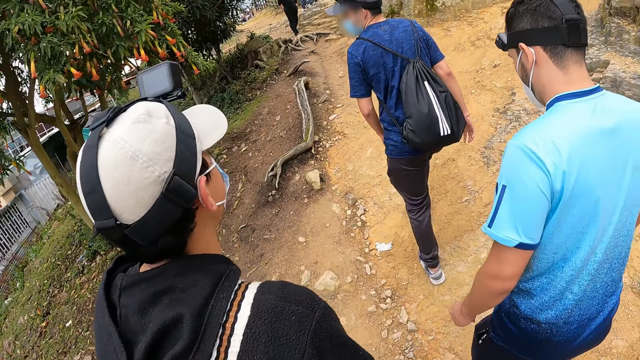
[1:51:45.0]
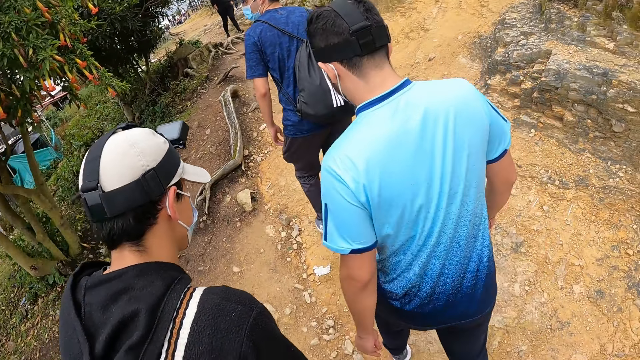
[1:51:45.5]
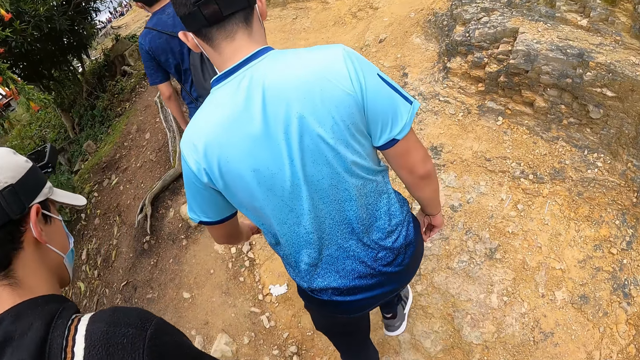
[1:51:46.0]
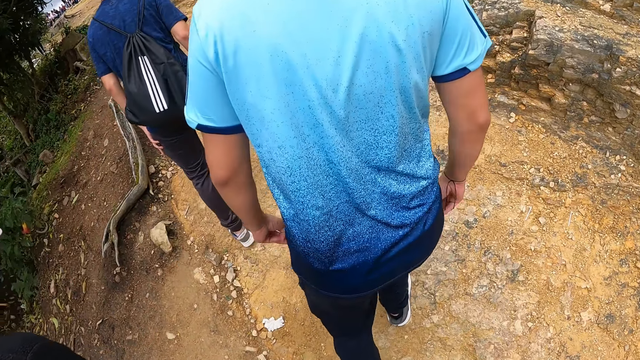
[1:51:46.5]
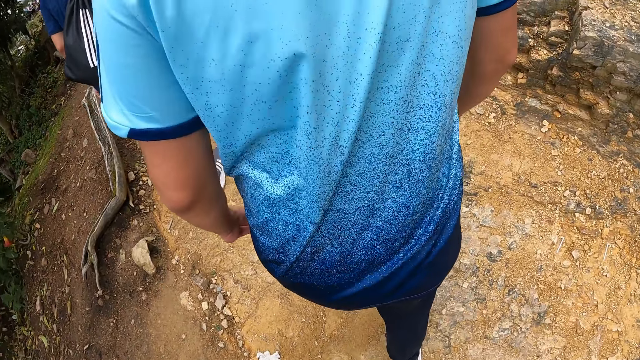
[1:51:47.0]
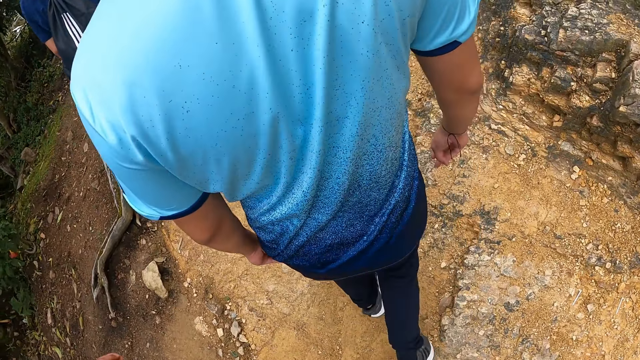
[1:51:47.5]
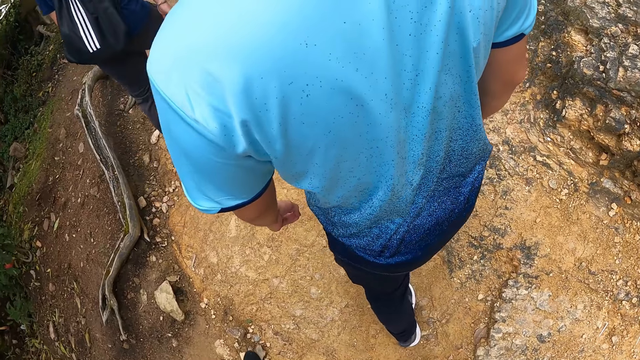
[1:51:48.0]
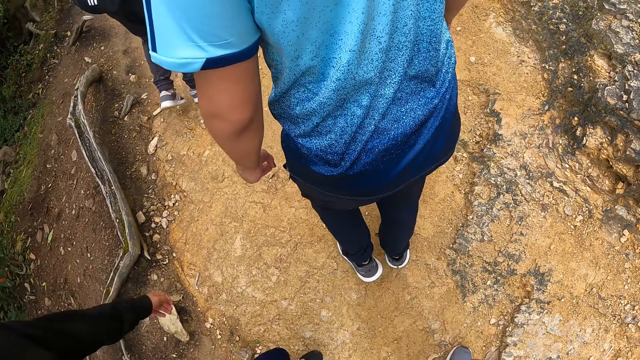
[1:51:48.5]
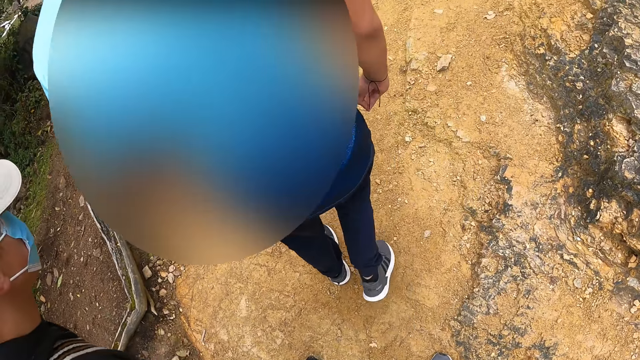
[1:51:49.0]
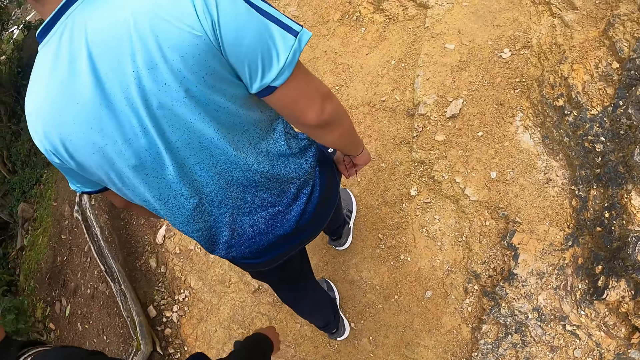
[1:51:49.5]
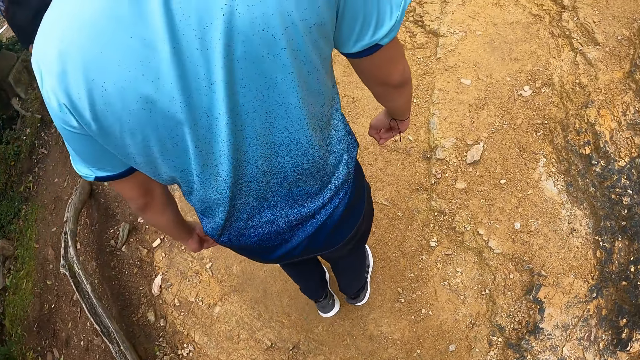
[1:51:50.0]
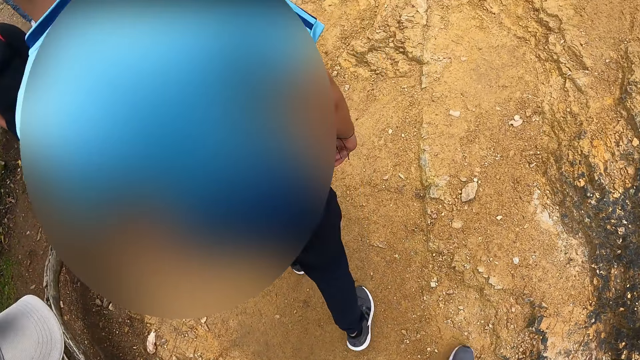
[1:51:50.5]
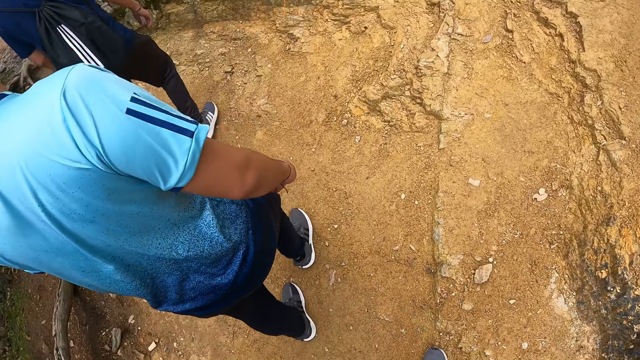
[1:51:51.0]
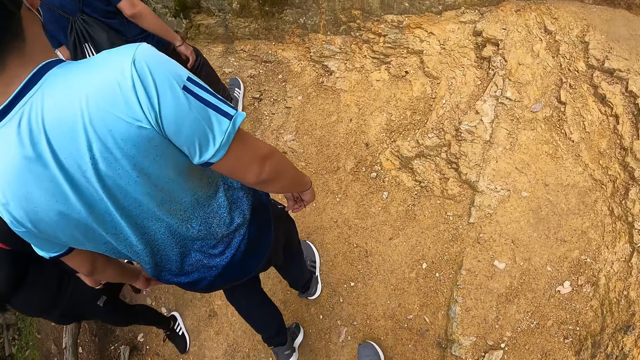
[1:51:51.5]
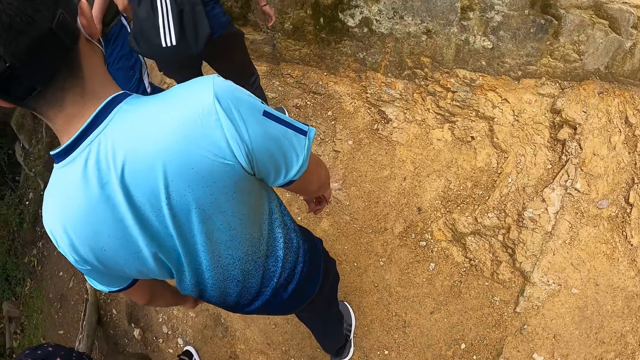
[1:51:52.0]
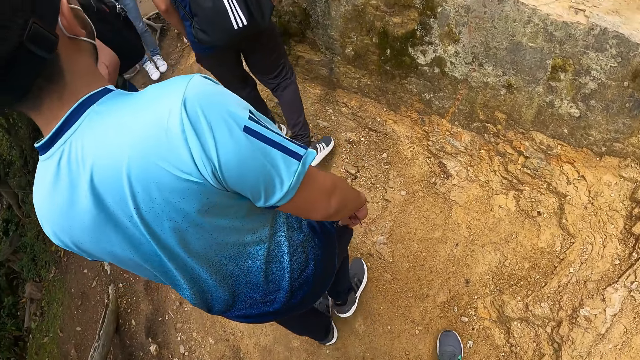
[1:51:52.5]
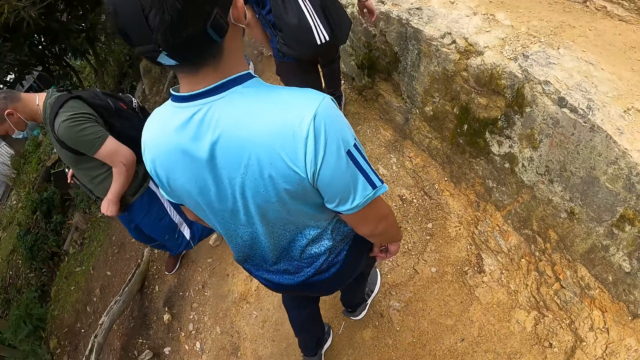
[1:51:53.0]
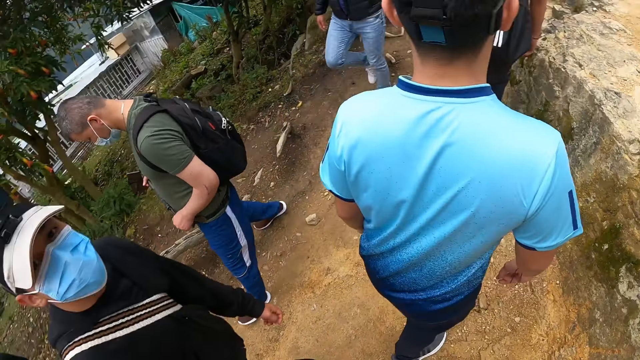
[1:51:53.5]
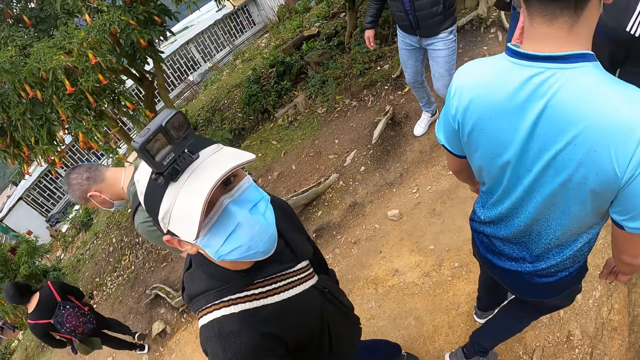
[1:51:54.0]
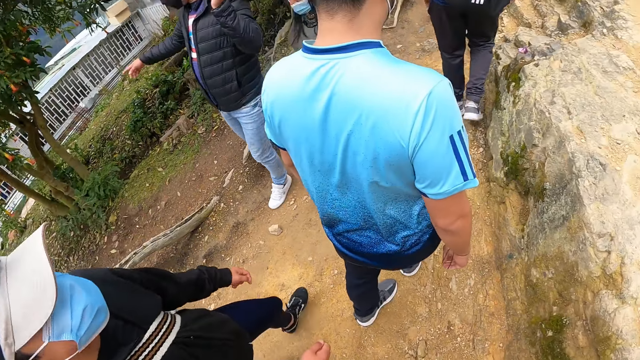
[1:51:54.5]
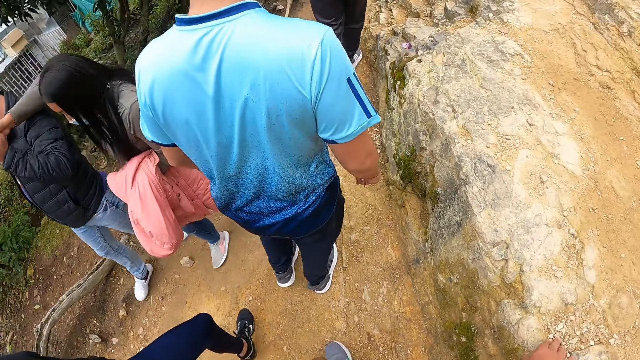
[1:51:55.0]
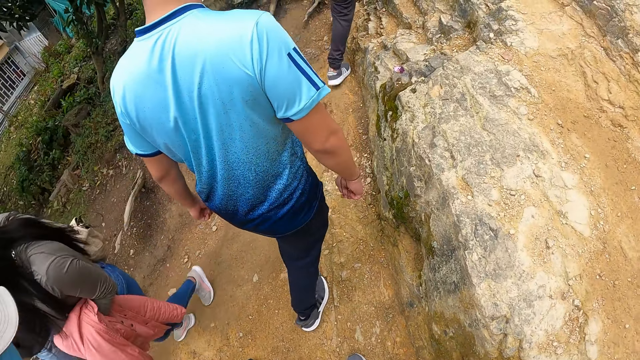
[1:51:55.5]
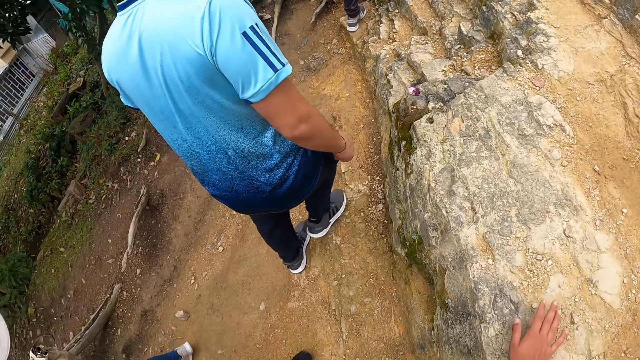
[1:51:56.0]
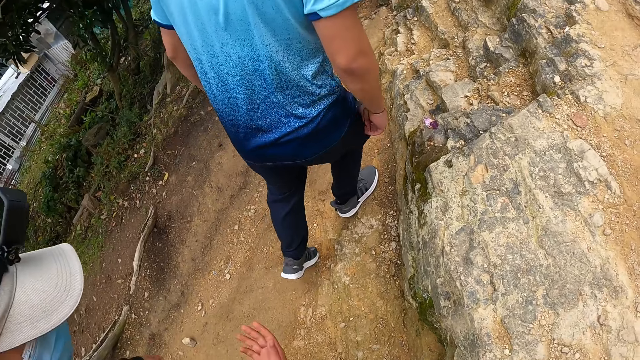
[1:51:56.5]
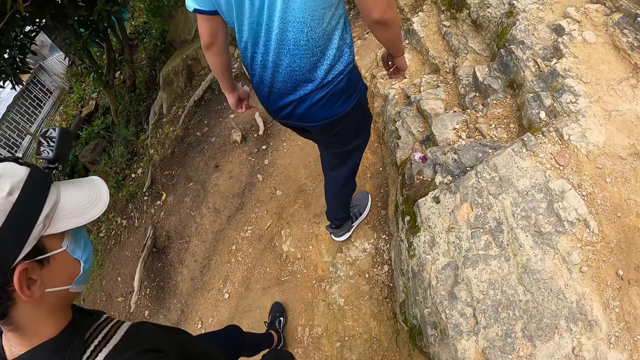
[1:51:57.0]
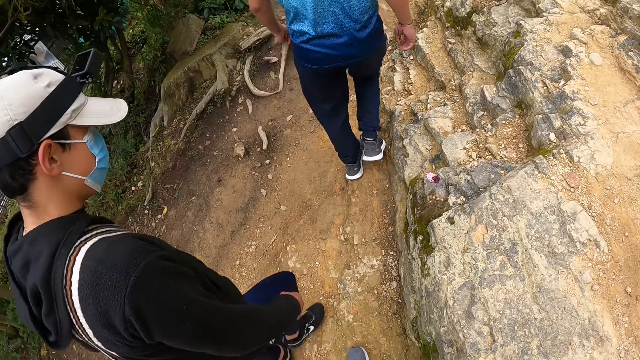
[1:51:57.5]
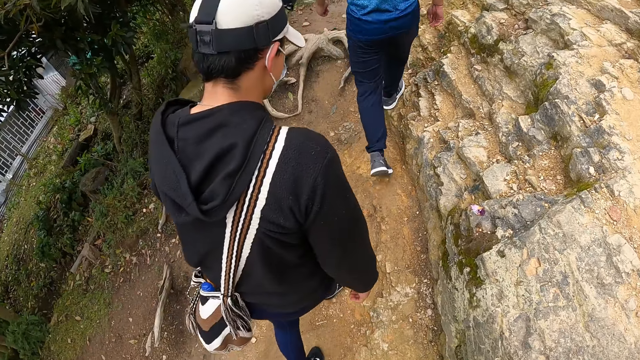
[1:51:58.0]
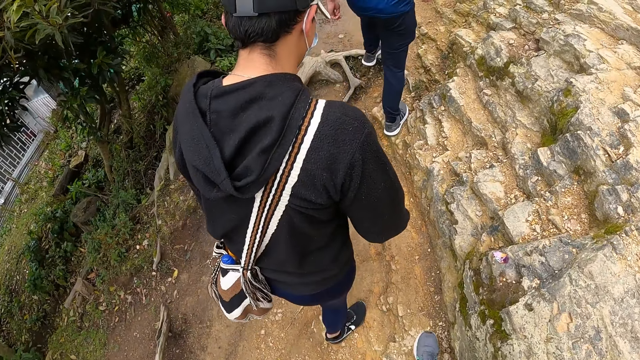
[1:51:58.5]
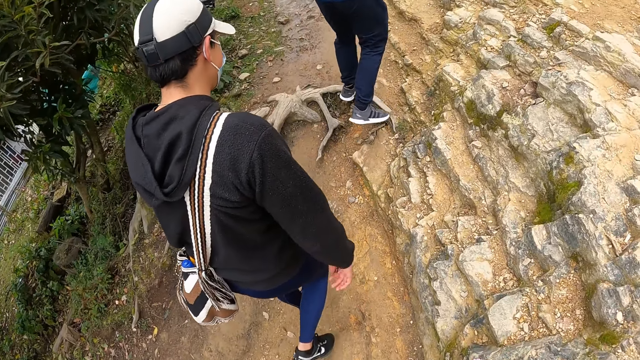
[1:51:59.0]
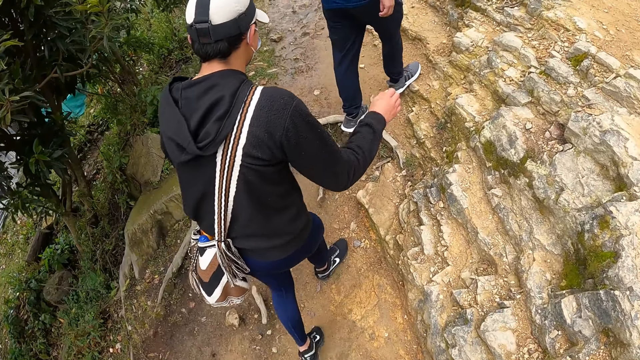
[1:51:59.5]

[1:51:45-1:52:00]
A group of people walk past the camera wearer. A man steps on a rock on the hill. Another man steps on the rock on the hill.

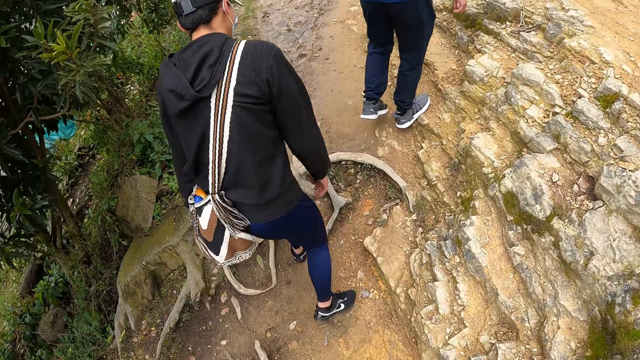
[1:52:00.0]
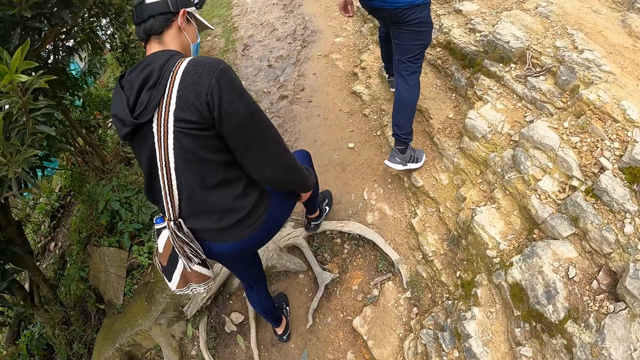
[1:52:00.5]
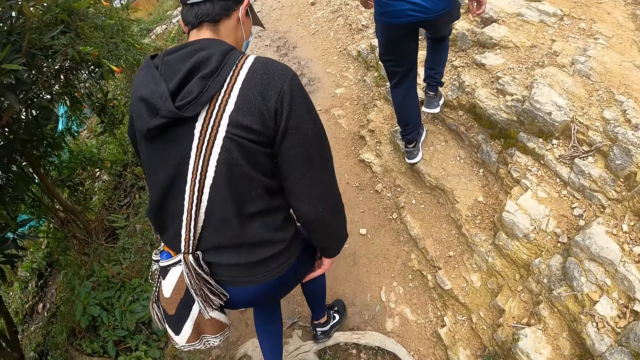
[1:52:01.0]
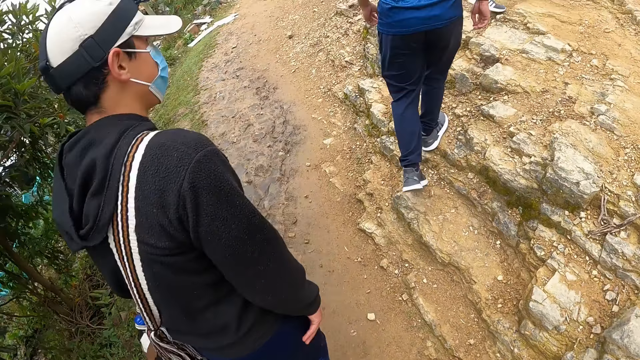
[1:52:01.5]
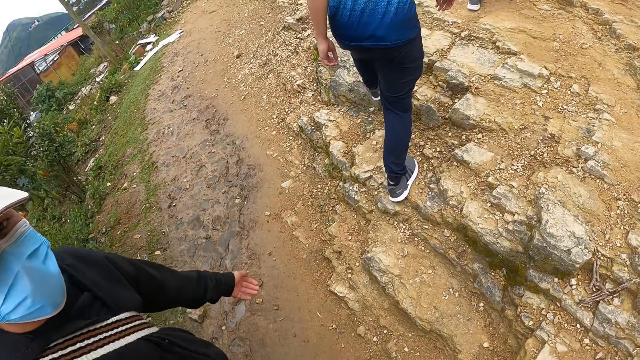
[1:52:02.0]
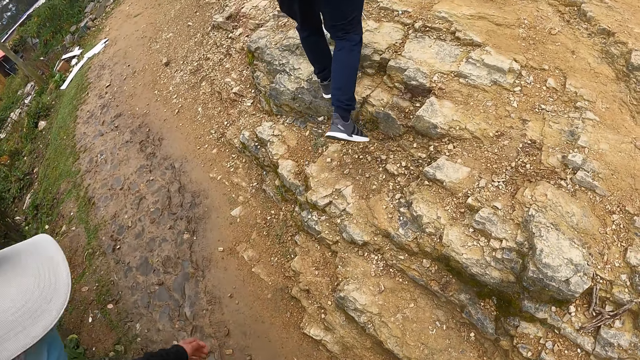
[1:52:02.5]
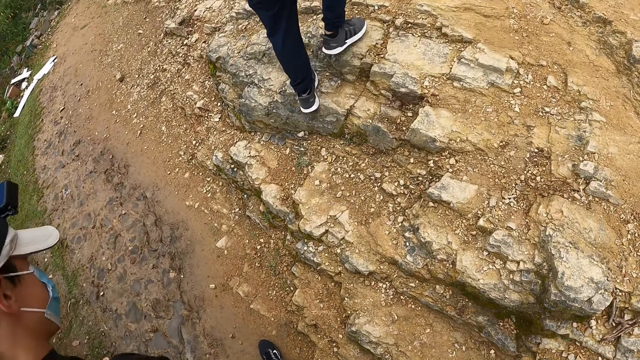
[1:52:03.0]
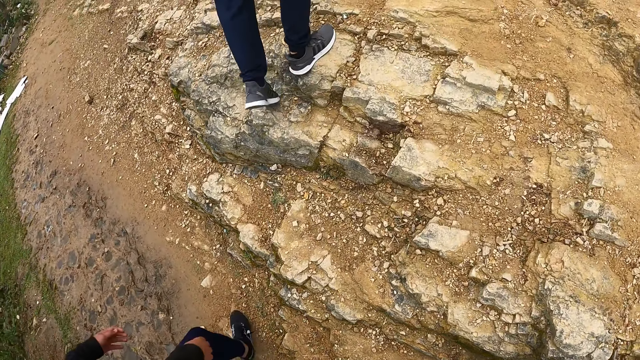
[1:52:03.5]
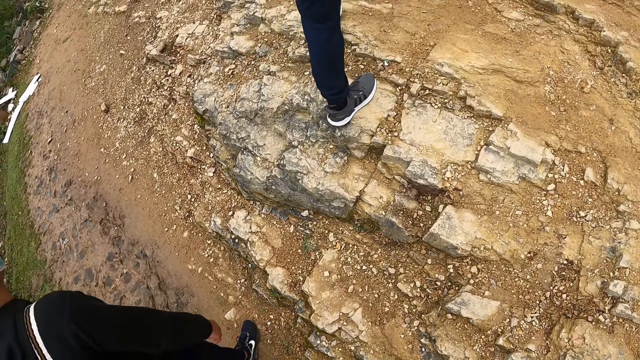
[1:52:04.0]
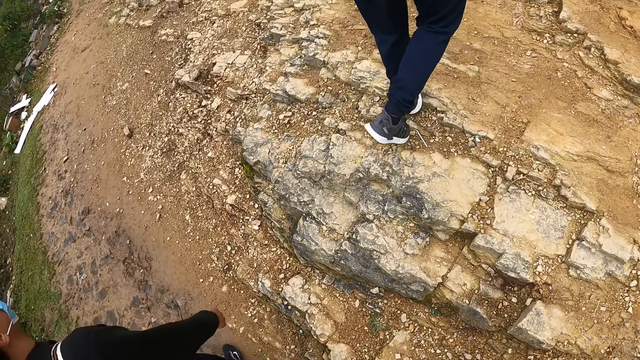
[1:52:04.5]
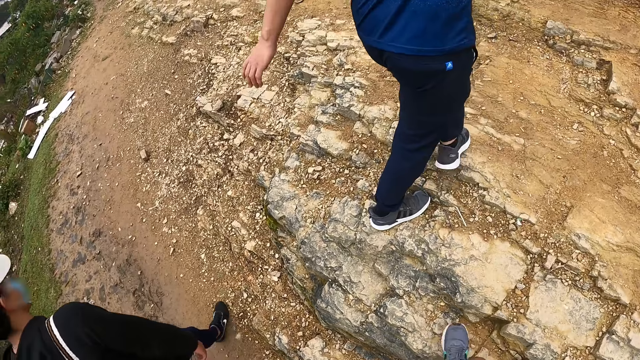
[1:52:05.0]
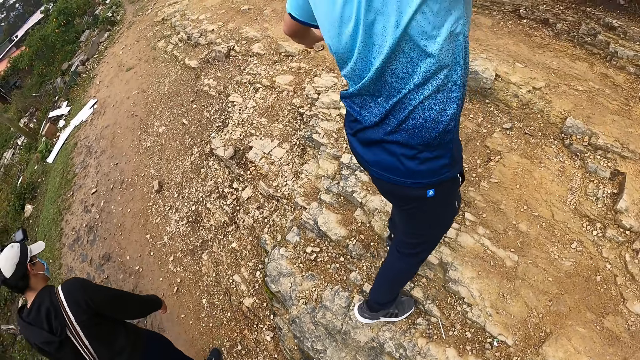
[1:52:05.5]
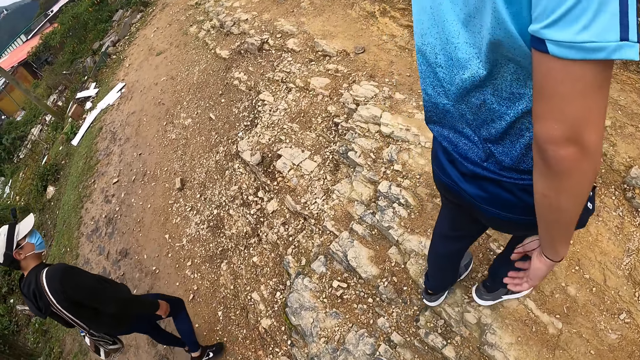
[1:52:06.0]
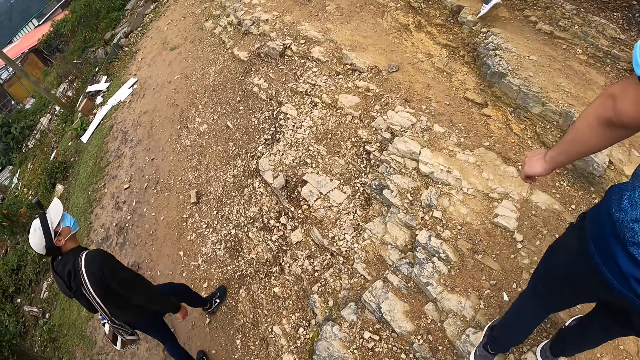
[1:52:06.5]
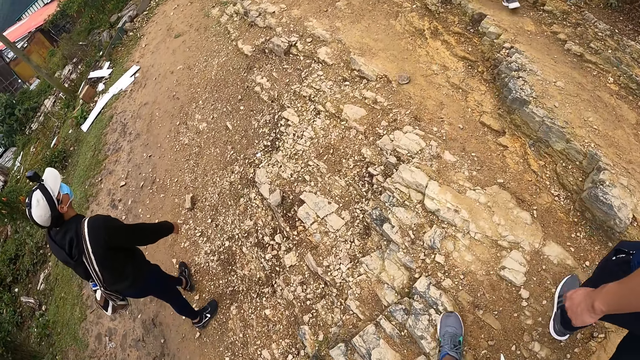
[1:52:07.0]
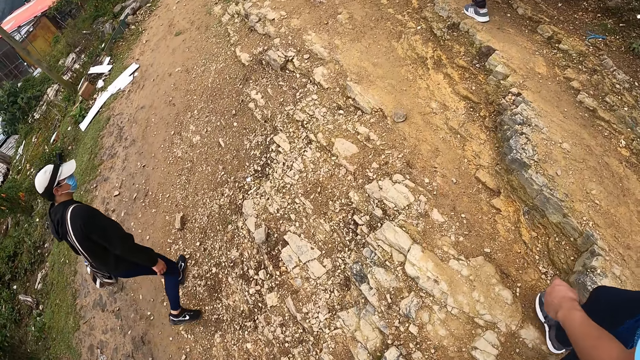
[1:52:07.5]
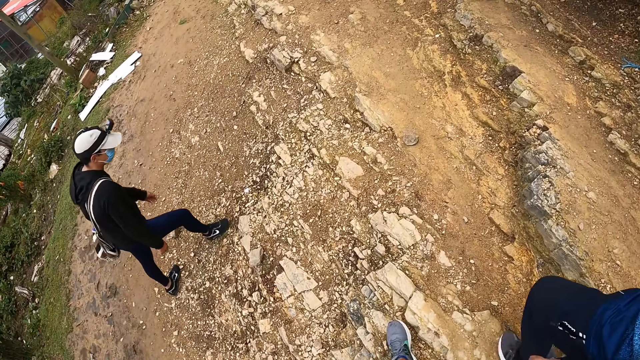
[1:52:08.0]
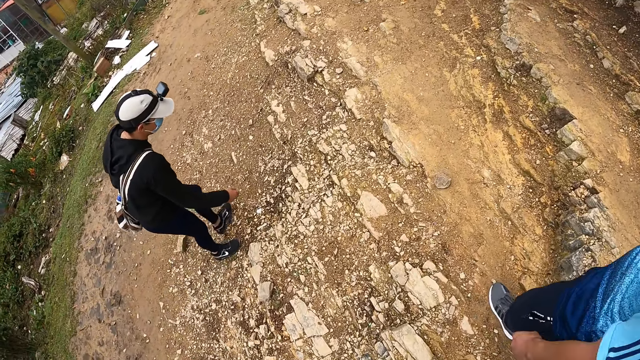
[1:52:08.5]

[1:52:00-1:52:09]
The camera wearer steps on the rock on the hill.
